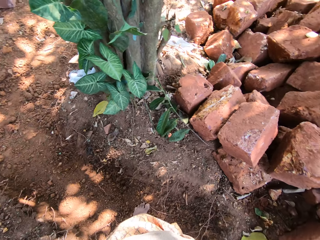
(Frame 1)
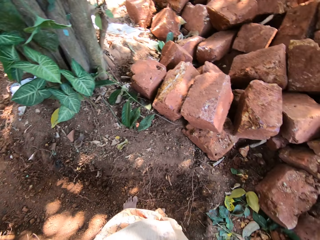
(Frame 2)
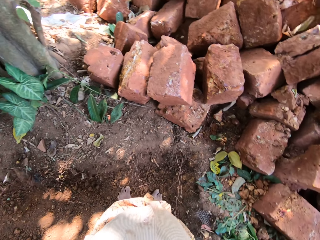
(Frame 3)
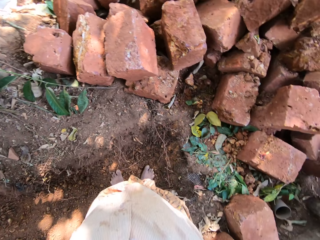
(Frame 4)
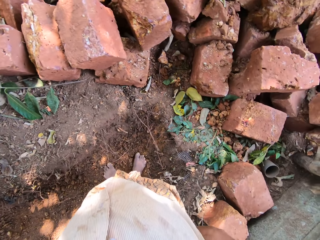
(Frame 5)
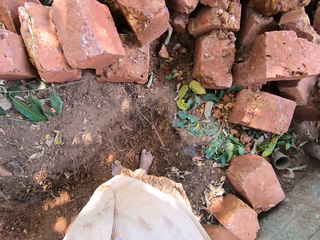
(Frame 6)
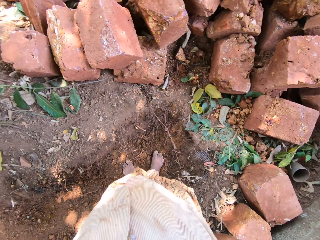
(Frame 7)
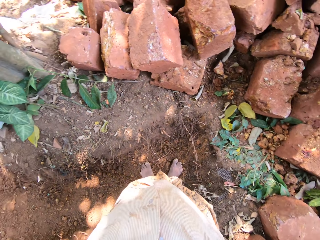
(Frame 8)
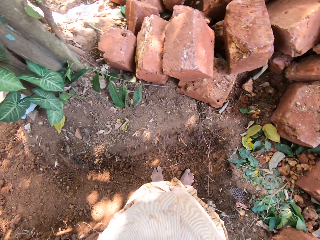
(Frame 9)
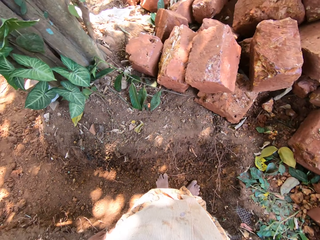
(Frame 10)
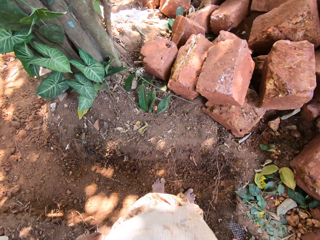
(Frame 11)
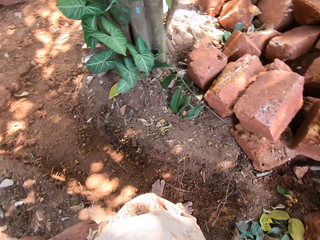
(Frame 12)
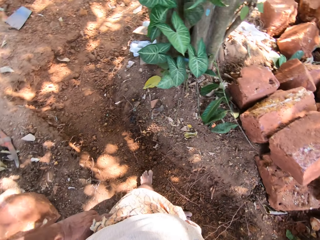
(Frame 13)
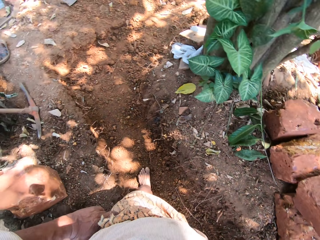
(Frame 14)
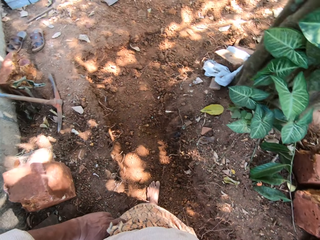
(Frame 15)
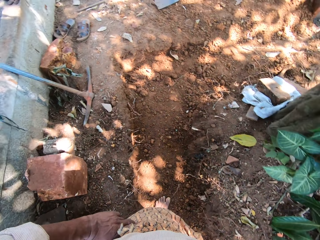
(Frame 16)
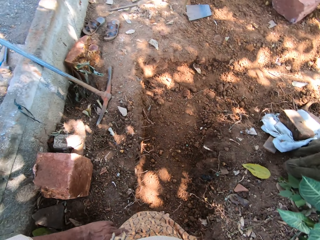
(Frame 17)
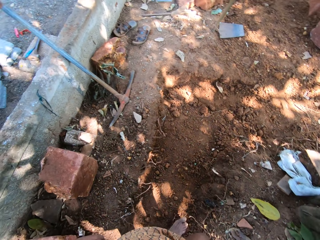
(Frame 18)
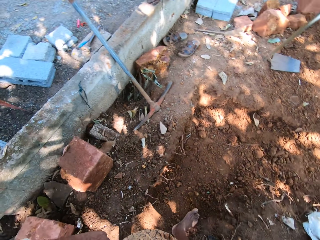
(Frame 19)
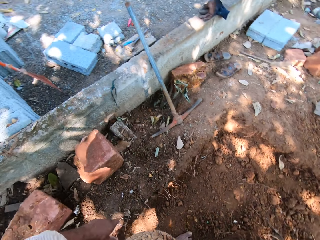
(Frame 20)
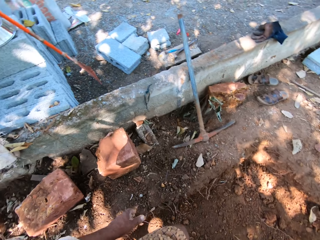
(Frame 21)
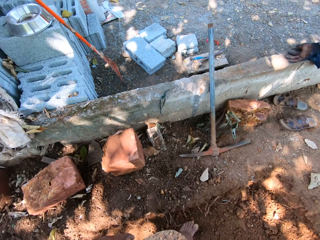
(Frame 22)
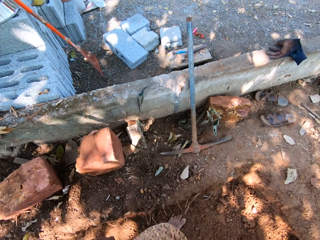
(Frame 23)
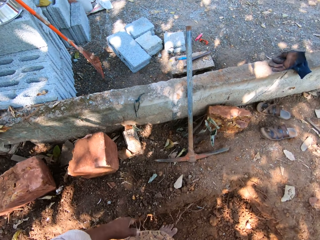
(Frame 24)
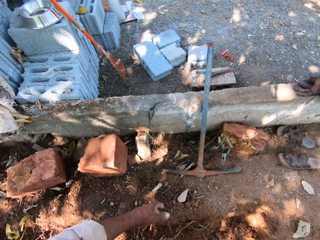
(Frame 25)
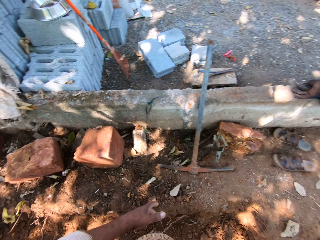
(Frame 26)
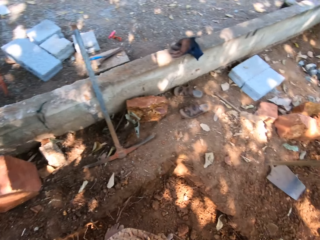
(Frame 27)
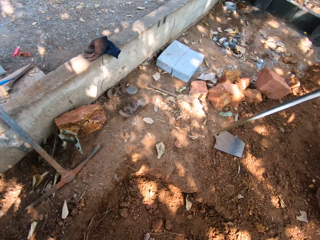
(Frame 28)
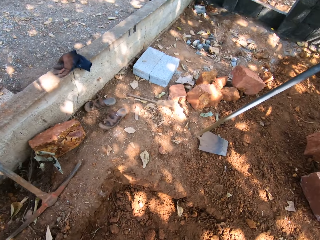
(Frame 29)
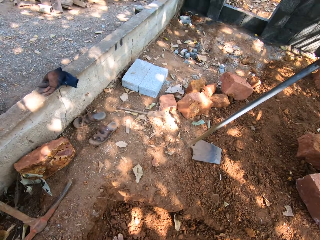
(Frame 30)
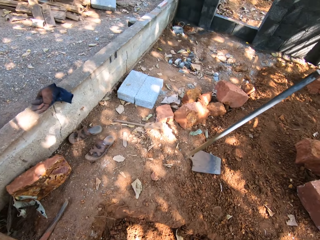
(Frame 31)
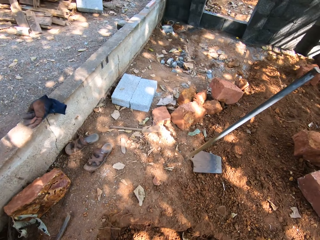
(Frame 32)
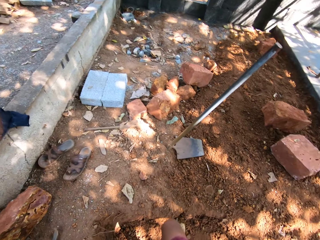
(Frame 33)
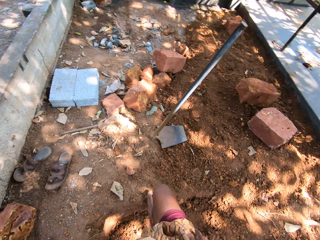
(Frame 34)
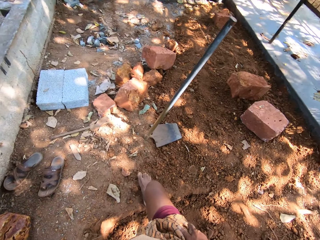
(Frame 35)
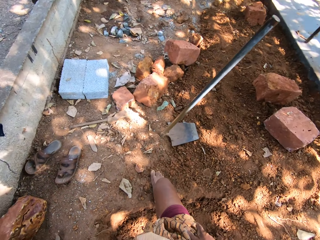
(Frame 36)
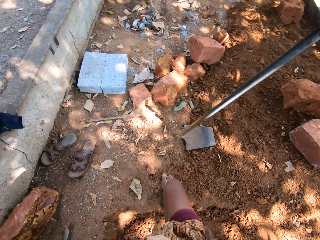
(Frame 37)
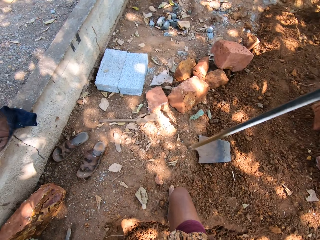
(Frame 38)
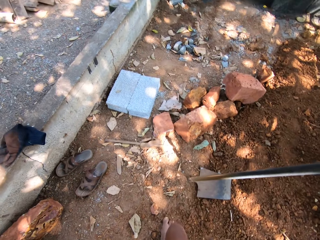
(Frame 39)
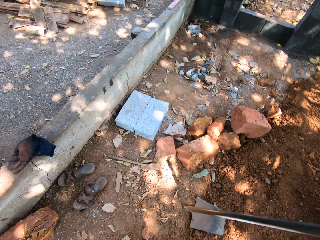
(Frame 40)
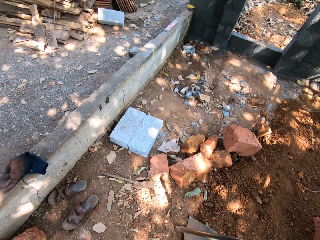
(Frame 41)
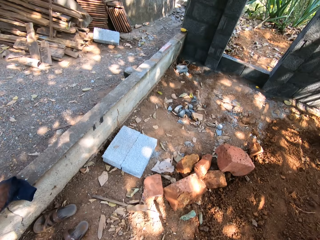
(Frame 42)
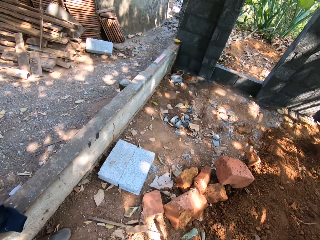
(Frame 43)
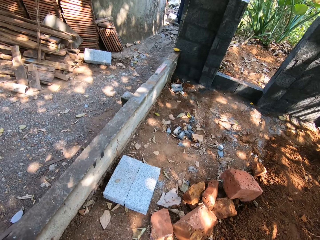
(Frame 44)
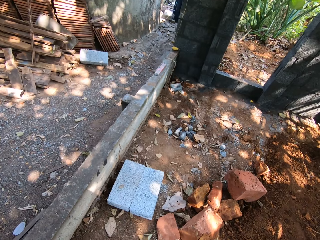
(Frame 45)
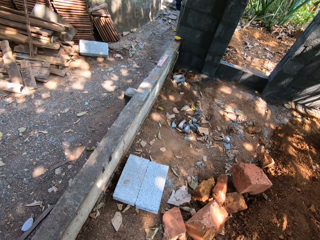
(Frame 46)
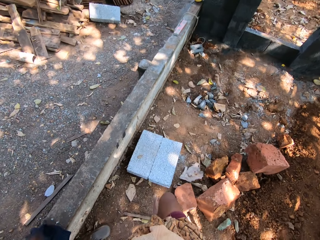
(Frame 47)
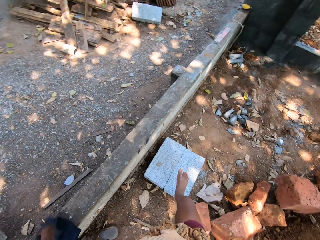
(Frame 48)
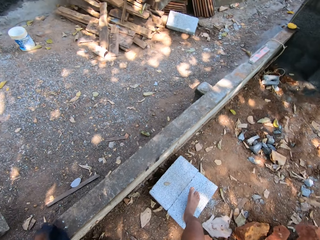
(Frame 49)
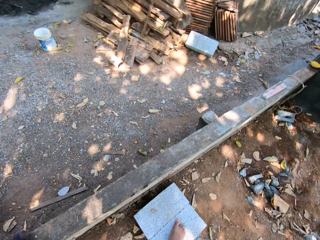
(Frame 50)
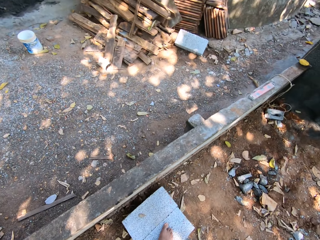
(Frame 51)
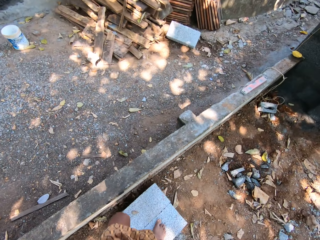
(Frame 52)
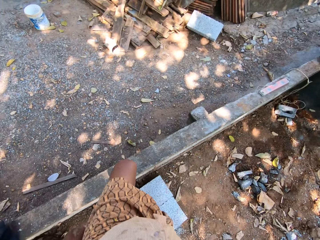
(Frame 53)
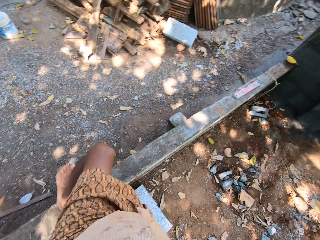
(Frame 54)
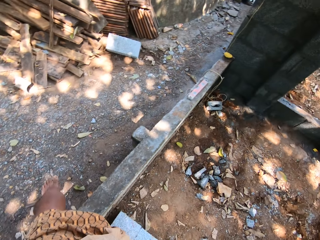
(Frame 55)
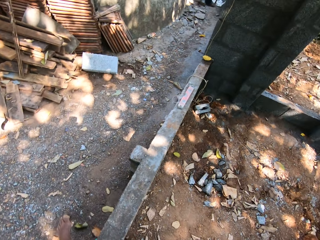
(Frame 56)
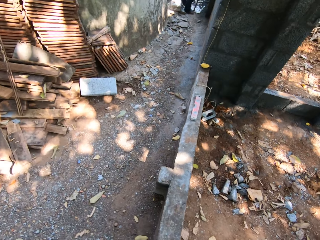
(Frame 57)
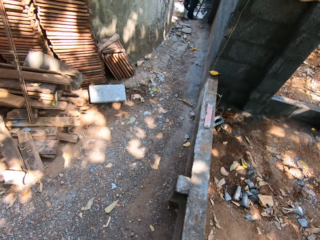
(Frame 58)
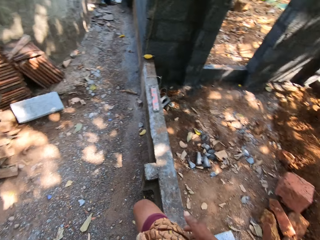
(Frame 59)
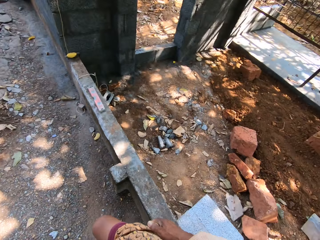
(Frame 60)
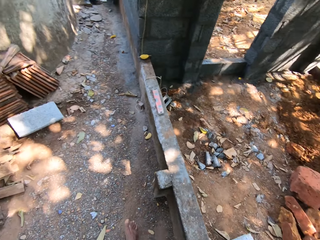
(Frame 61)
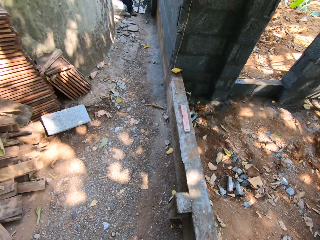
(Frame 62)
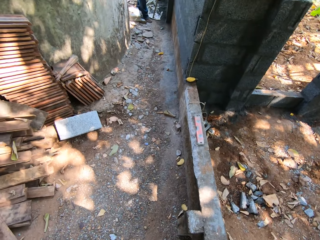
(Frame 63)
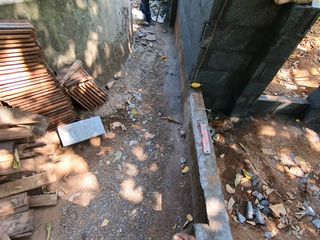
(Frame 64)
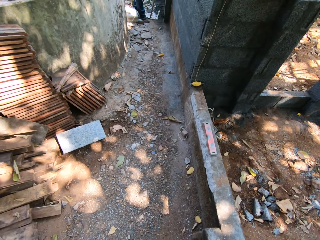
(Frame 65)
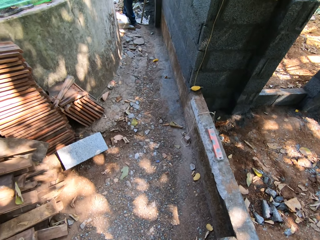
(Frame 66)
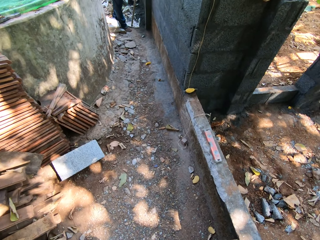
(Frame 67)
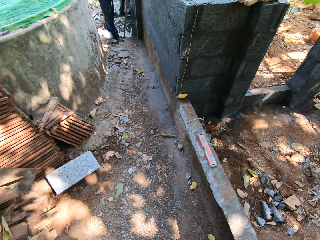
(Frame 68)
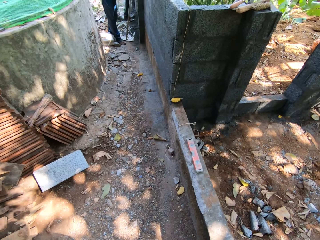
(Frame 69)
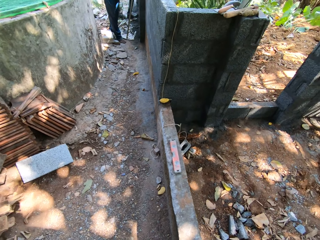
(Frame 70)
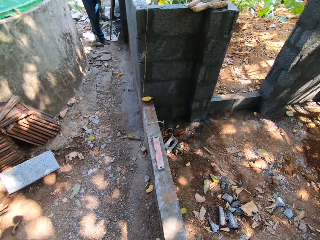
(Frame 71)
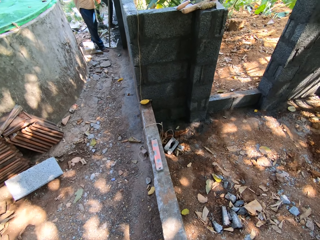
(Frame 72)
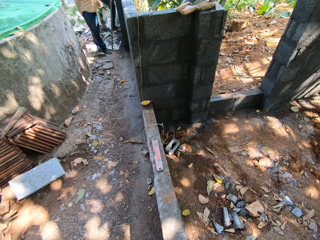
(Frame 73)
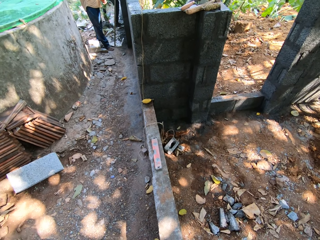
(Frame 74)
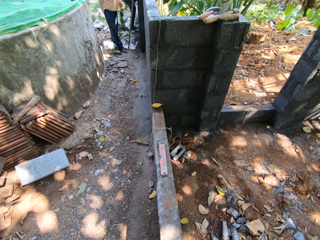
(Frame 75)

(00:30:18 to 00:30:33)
The camera wearer walks in the pit. He climbs out of the pit. He places his right leg on a block. He crosses the block.

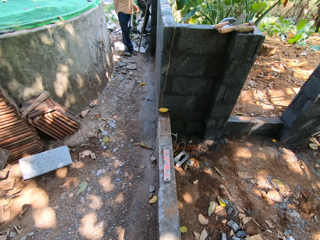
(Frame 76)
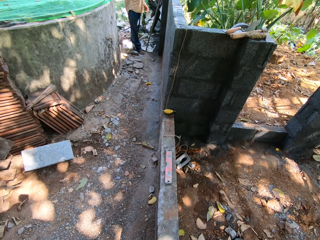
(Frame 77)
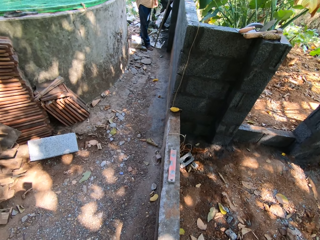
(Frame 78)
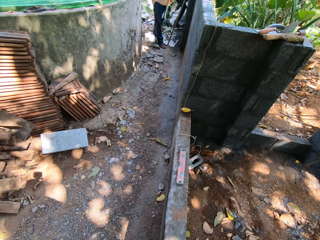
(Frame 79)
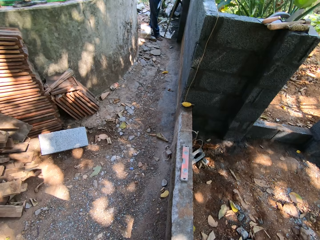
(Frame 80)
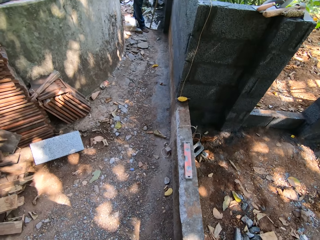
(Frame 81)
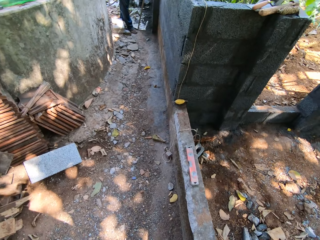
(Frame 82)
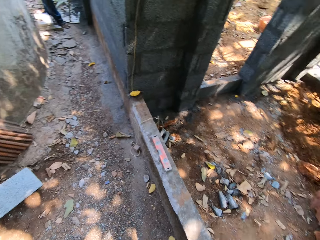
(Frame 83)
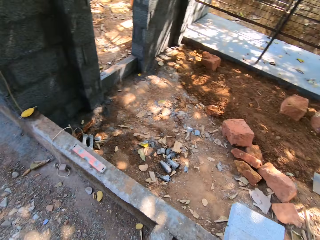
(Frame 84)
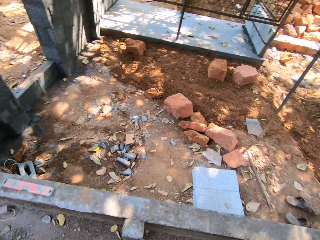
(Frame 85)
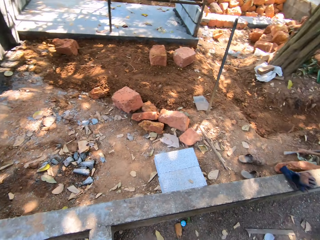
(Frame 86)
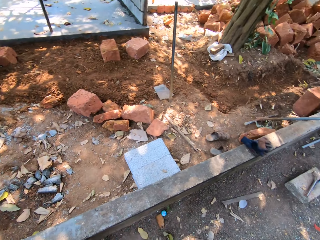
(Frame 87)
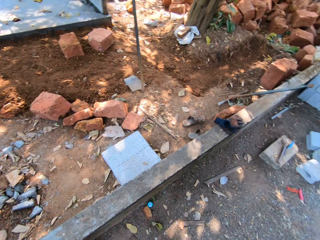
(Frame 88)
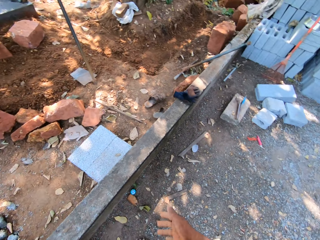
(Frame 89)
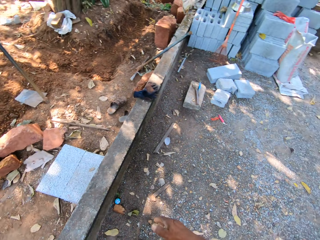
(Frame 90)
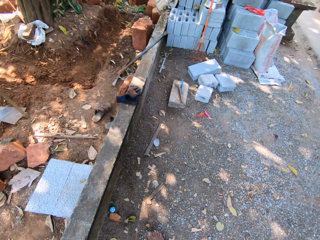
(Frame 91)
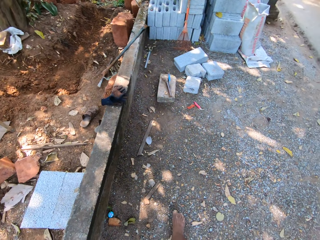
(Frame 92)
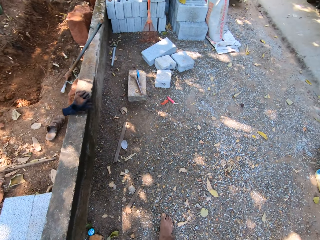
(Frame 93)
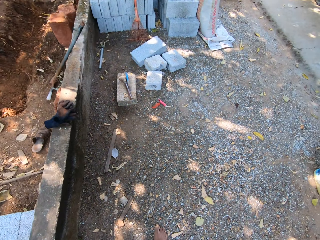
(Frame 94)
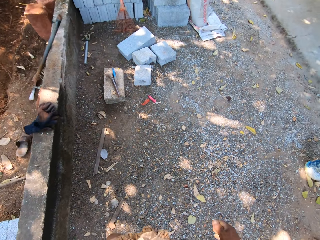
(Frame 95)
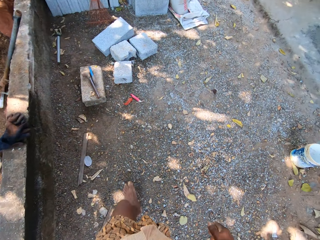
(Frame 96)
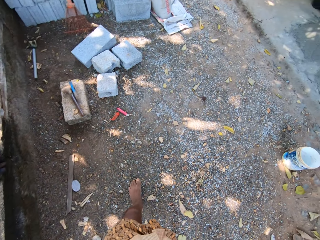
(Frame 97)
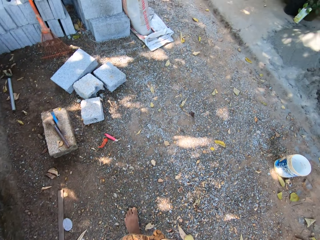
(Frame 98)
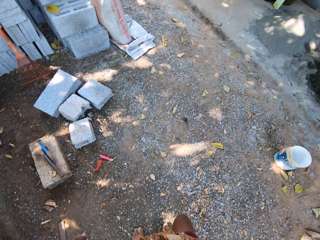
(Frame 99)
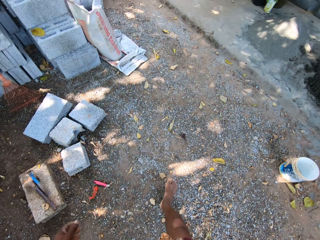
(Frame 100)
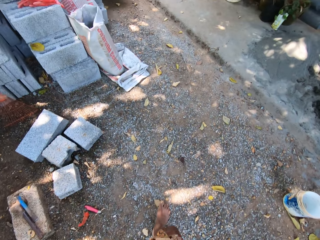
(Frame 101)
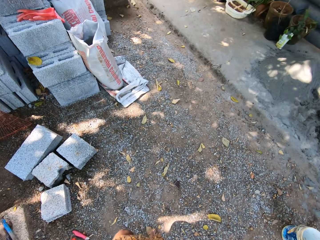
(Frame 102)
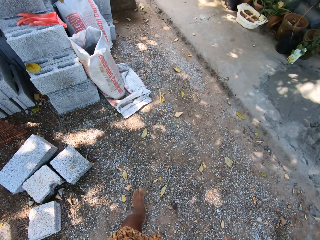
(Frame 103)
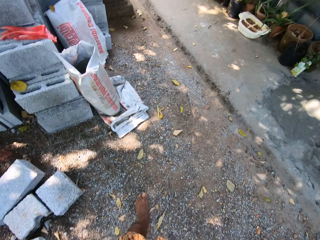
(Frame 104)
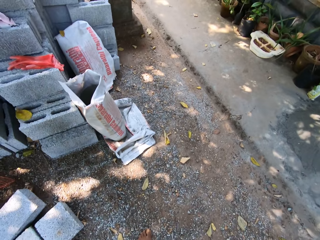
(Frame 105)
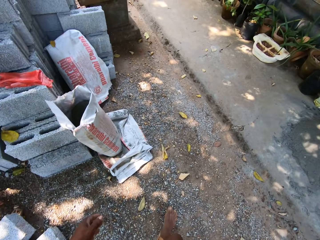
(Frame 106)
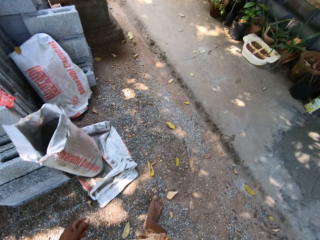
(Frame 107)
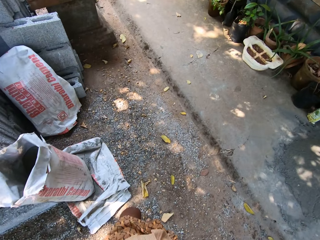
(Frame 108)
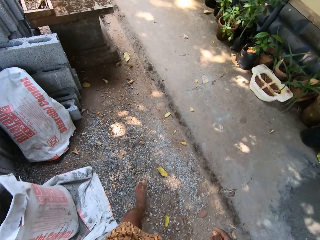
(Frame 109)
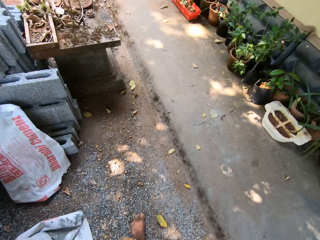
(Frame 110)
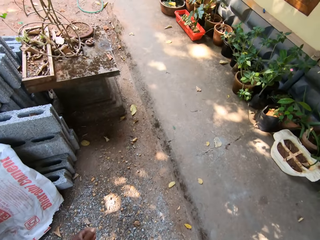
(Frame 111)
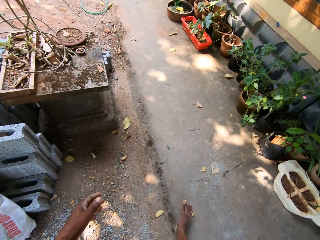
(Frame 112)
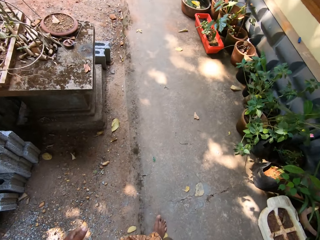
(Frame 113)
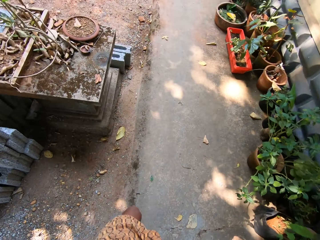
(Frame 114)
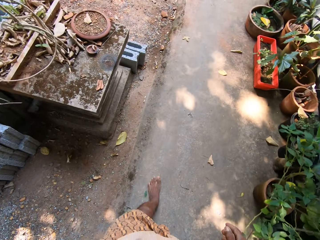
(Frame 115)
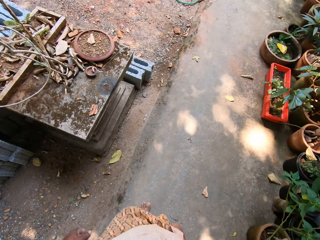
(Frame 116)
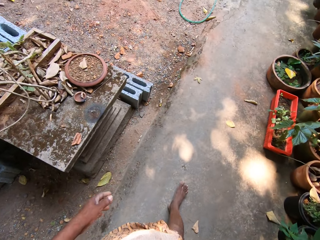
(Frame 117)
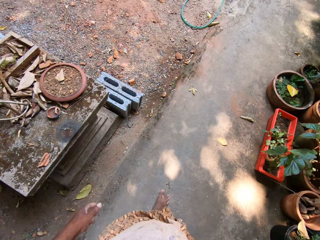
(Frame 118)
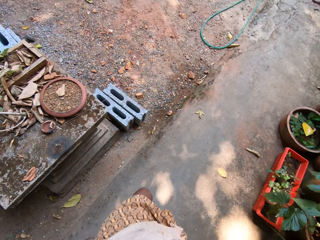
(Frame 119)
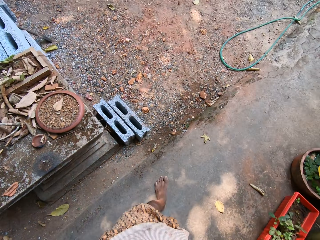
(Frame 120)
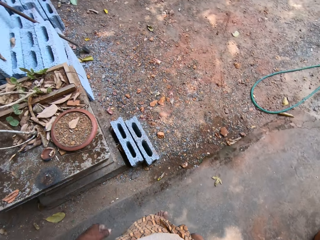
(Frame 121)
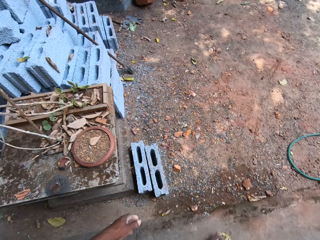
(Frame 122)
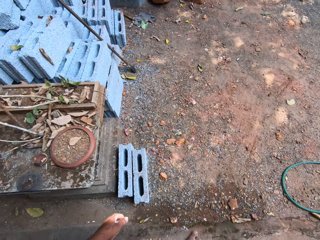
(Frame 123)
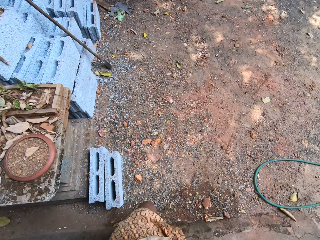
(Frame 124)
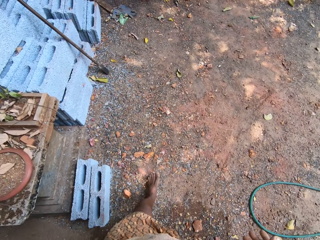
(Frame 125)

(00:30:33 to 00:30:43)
The camera wearer walks to a pile of blocks.
